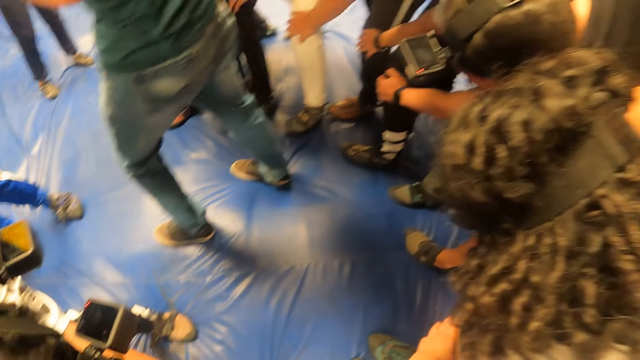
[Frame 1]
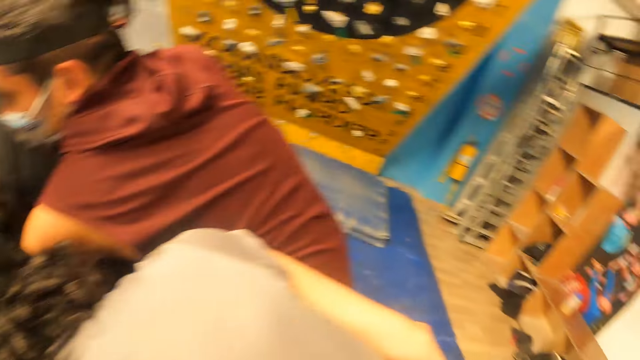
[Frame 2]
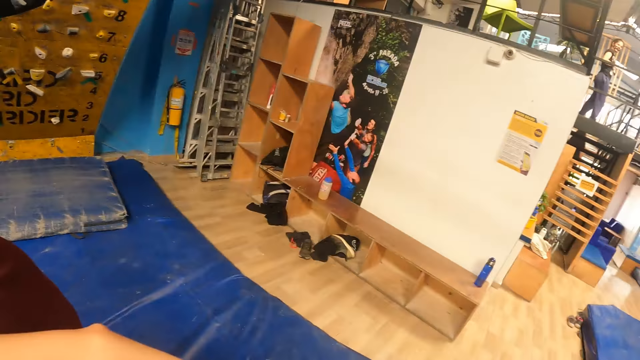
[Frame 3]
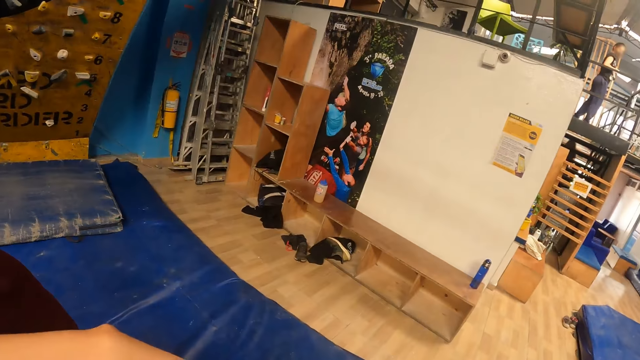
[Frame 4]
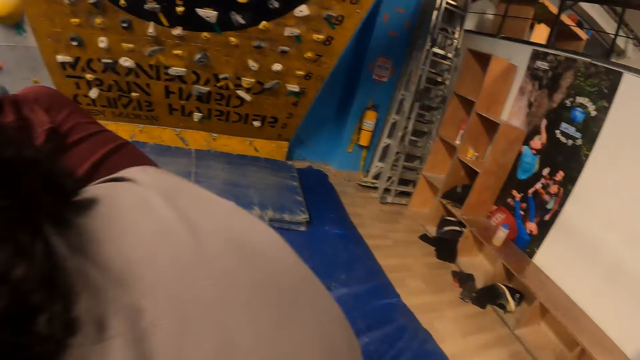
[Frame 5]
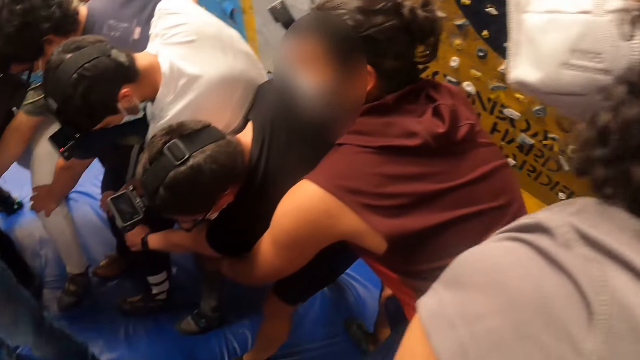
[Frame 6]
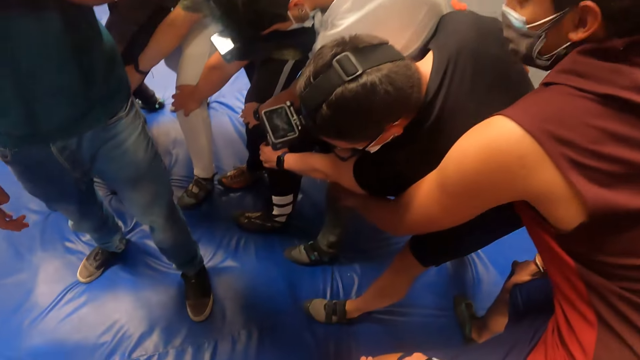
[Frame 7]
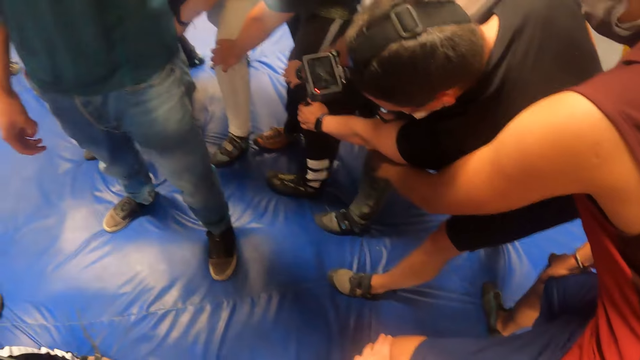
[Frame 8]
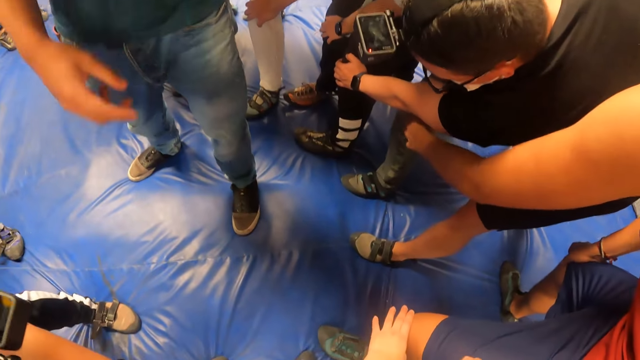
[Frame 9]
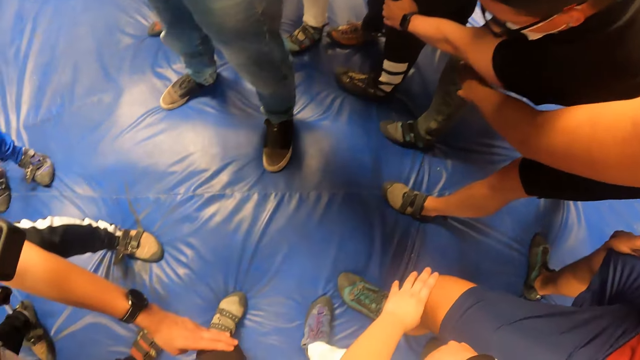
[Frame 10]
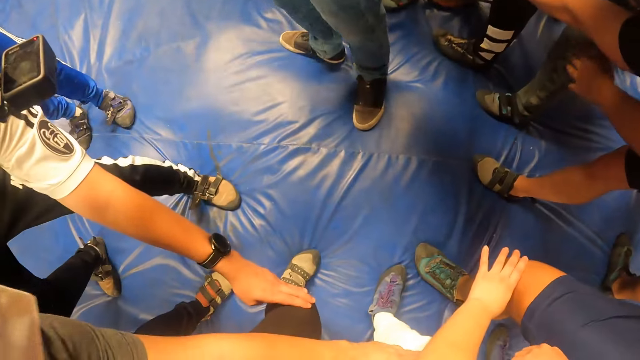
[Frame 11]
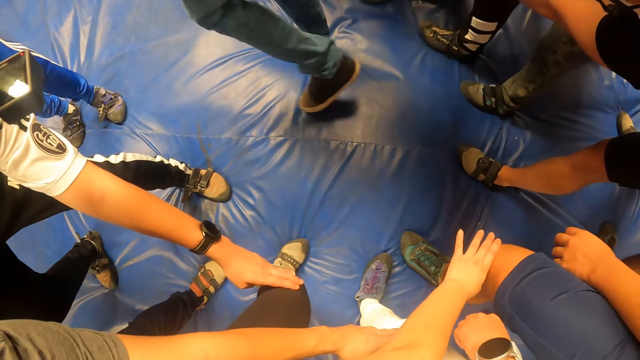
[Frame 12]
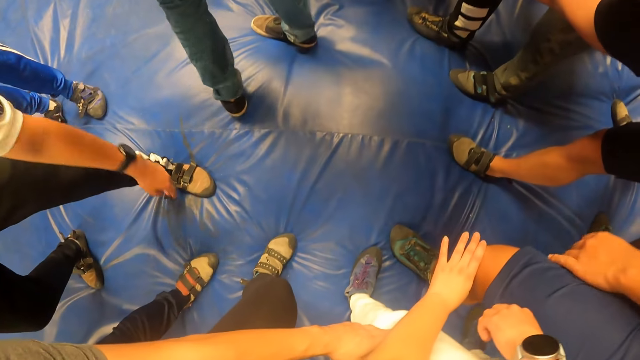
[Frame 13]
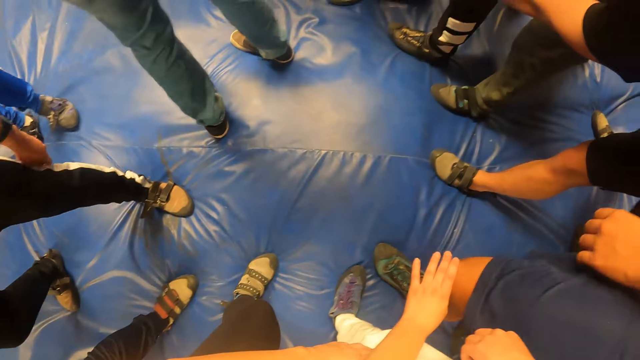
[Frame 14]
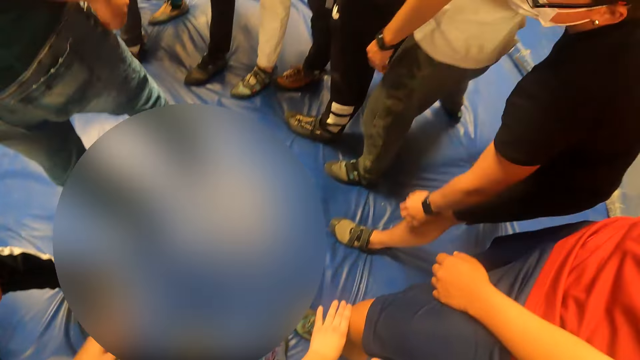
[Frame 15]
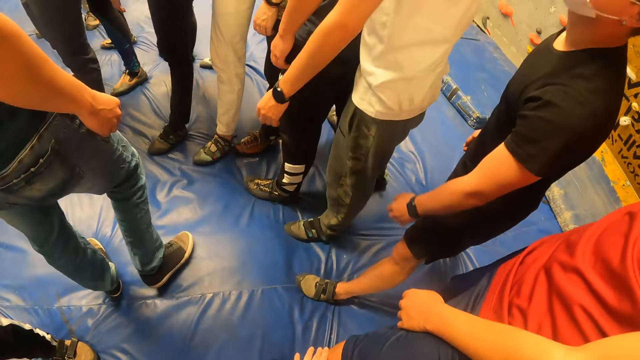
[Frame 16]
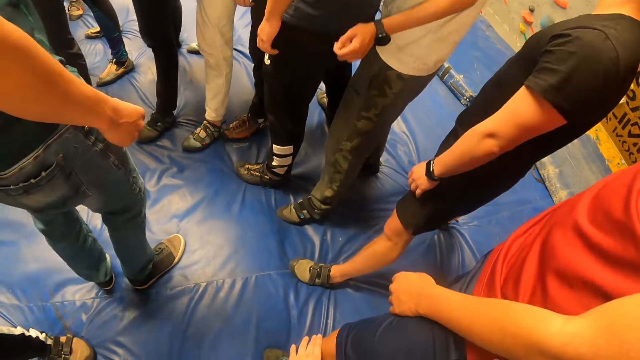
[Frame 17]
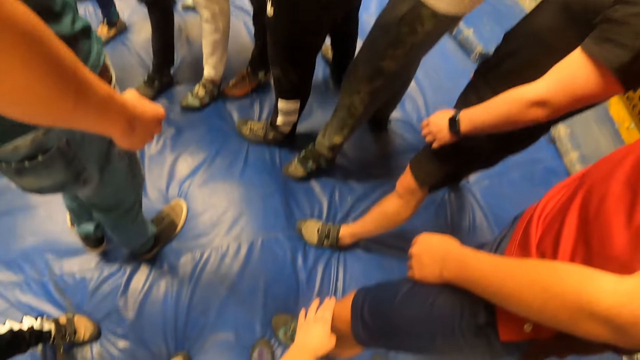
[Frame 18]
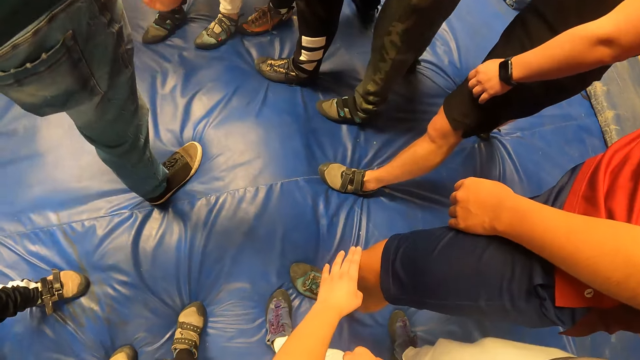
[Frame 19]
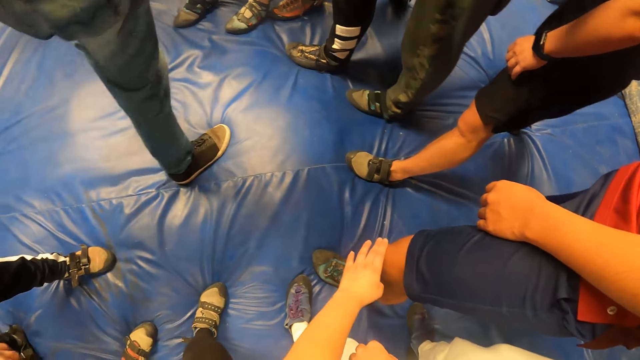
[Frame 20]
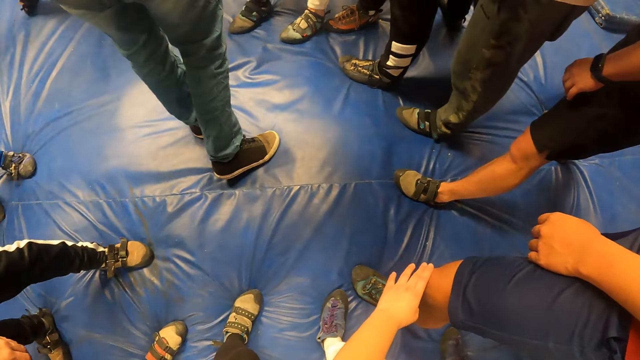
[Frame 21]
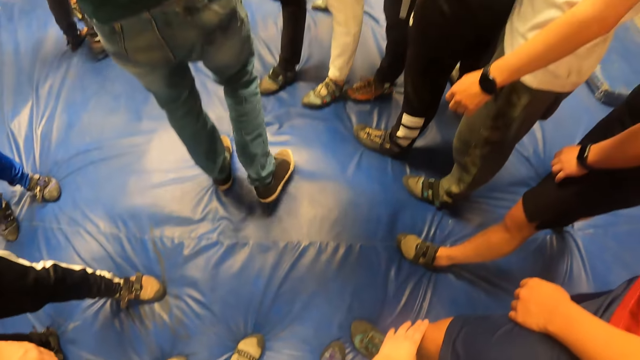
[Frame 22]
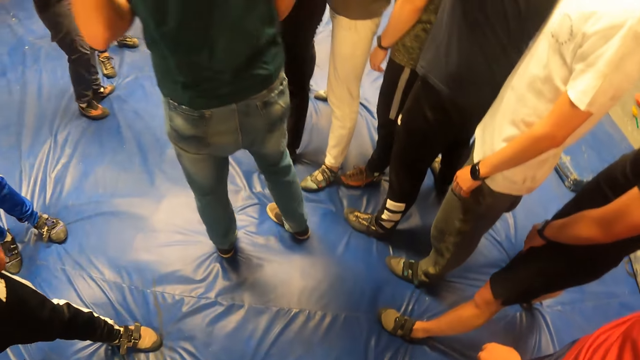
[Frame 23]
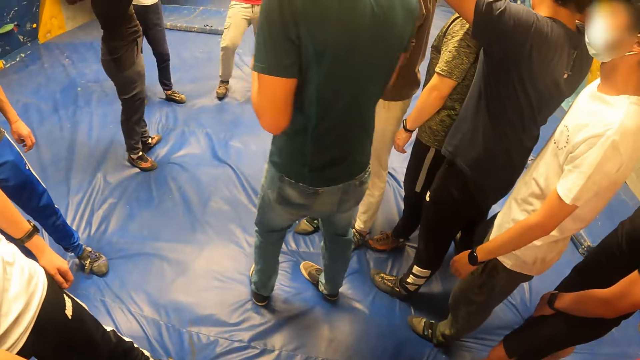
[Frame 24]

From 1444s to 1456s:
The camera wearer looks around.

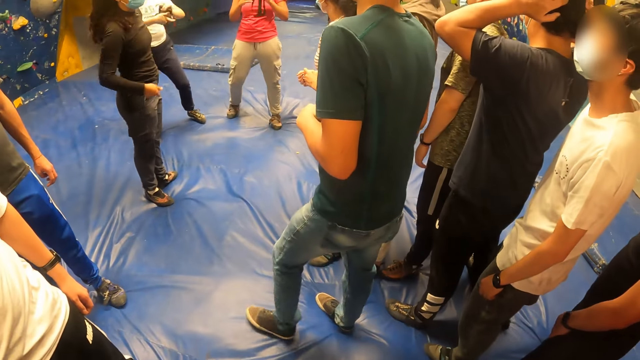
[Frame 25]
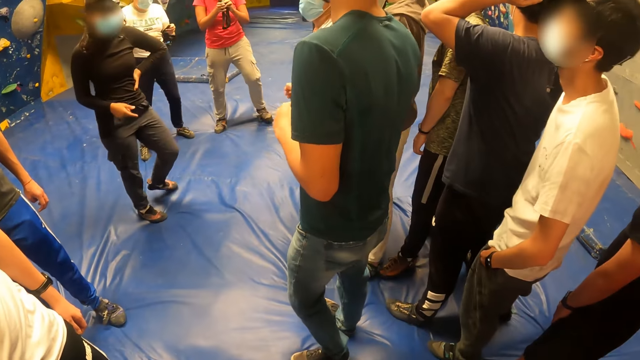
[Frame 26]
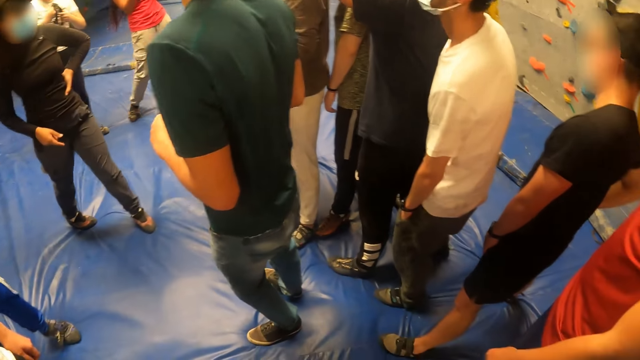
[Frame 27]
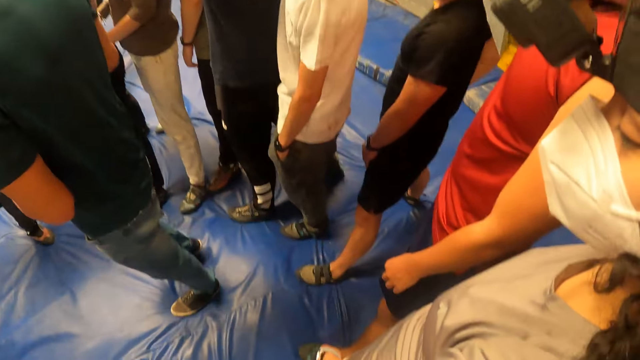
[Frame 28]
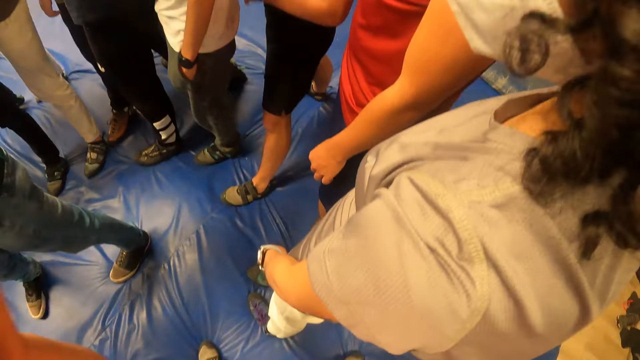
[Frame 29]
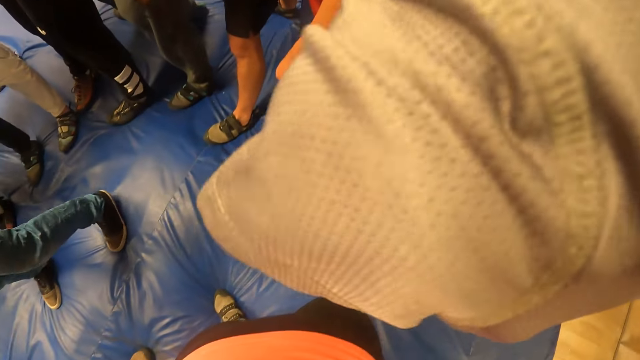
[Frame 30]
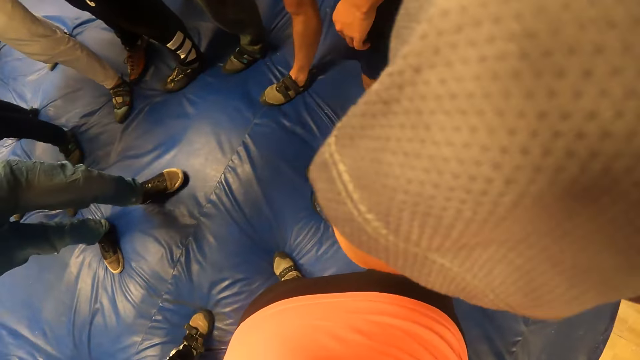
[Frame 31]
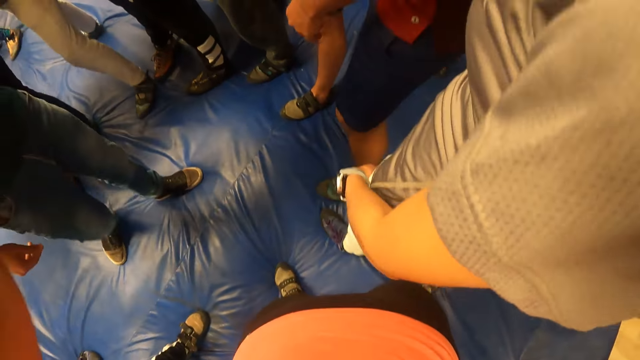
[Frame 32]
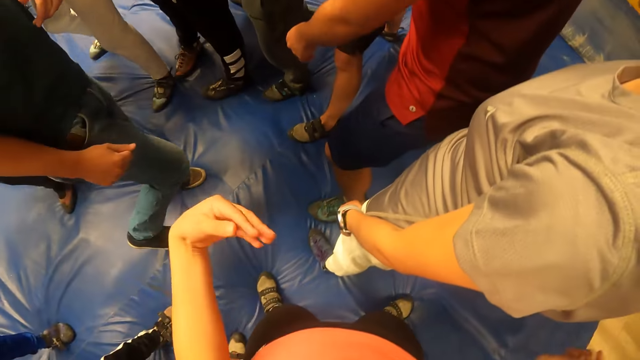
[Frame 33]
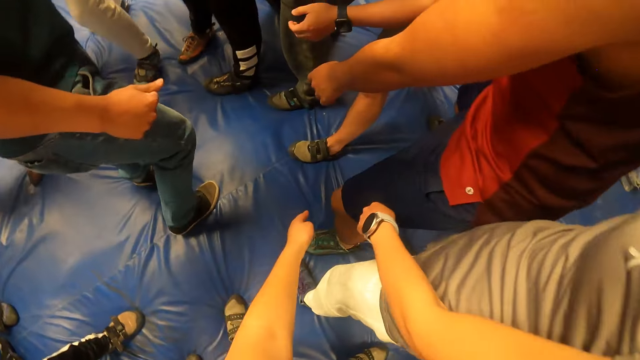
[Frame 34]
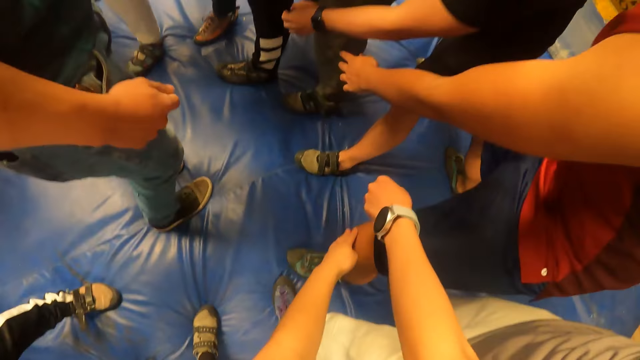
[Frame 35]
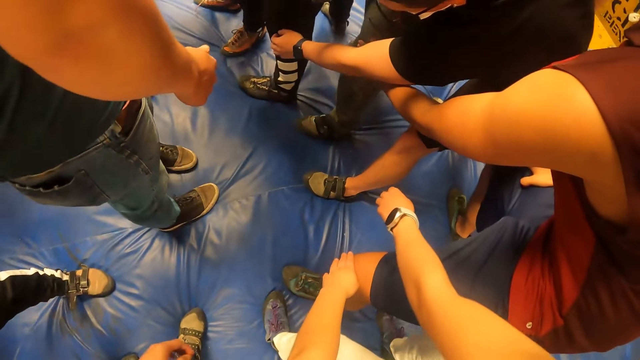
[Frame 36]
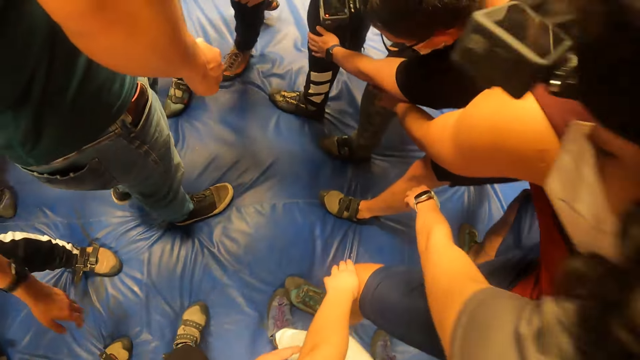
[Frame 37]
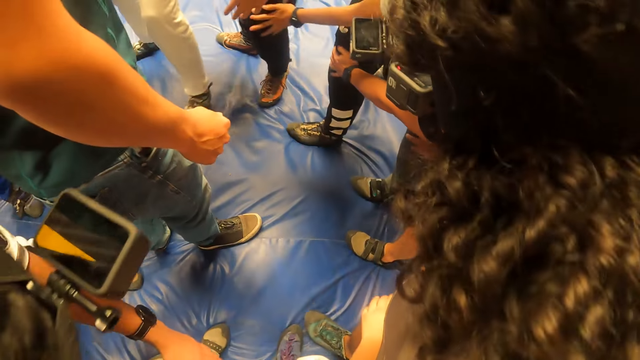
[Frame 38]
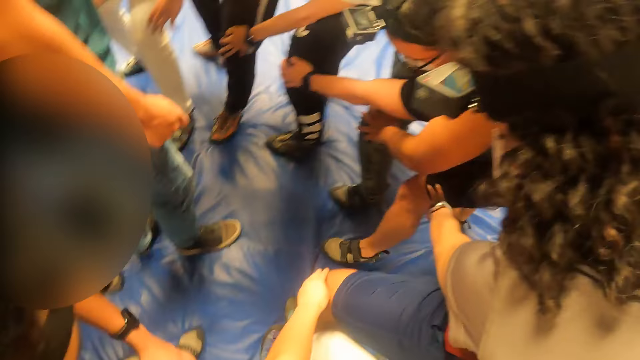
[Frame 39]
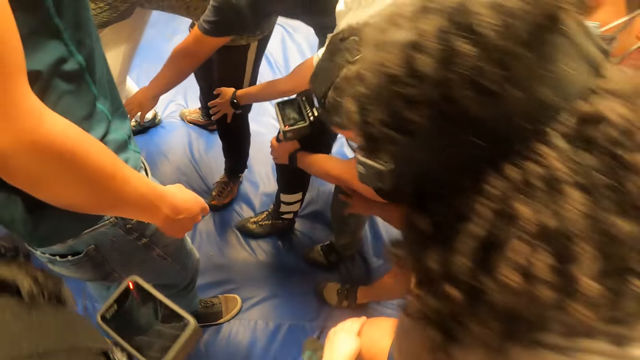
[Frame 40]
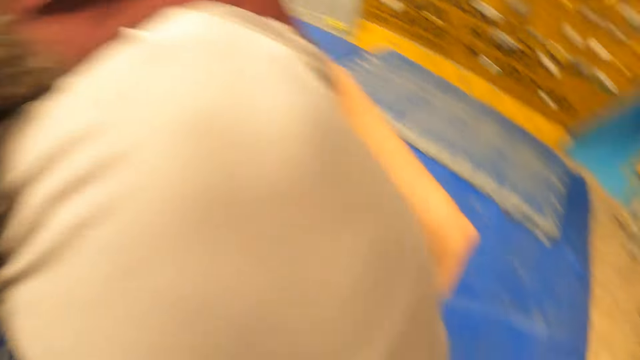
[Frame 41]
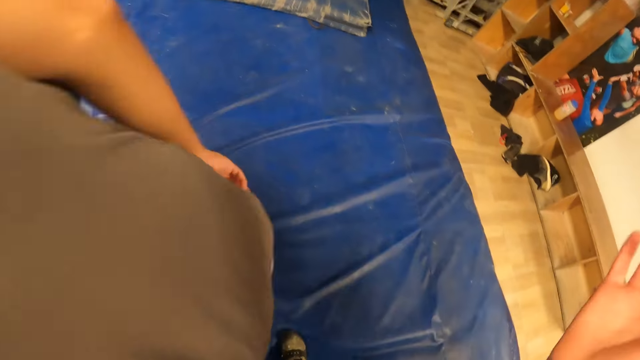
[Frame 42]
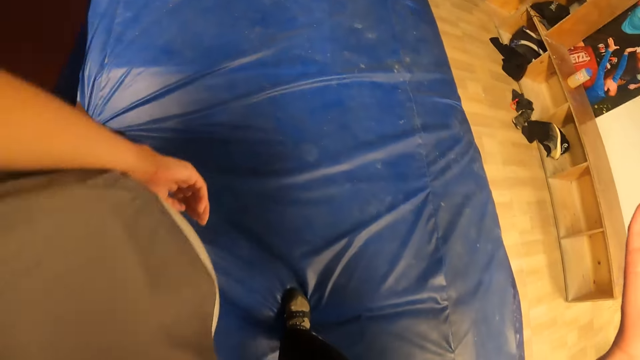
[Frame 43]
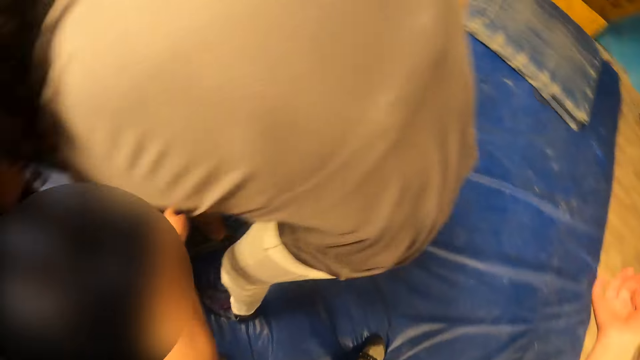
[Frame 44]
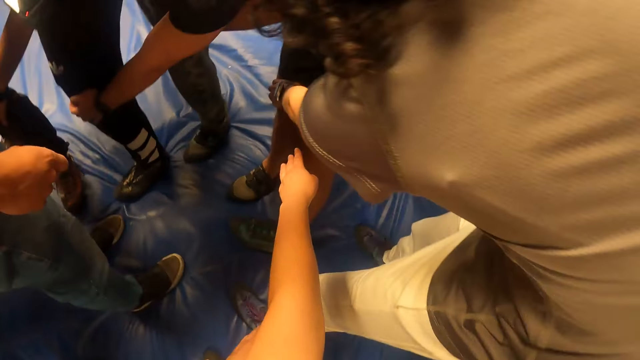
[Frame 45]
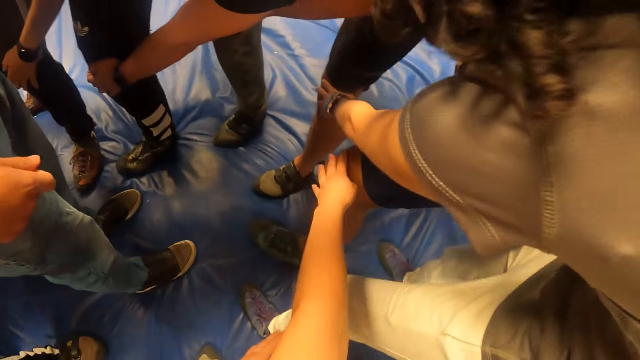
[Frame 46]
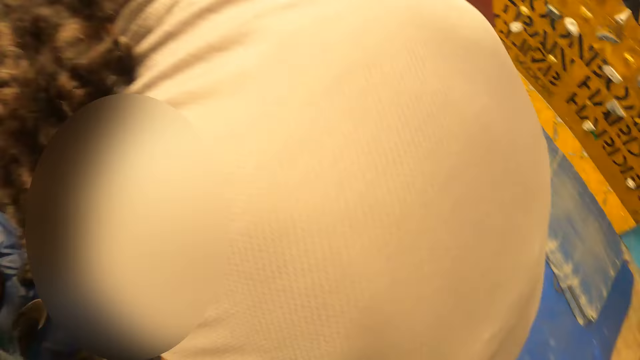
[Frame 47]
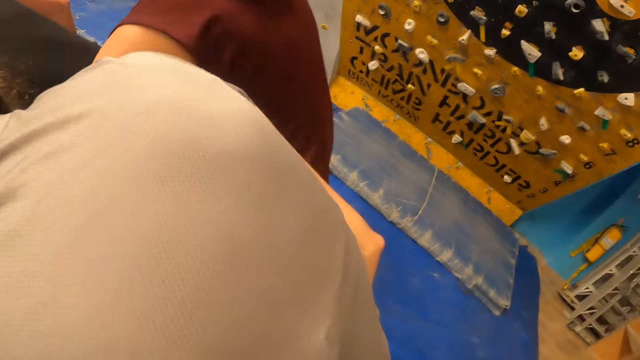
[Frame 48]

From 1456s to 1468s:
The camera wearer stands. She raises her hand and drops her hand. She touches the knee of a man. She moves forward. She looks around.
